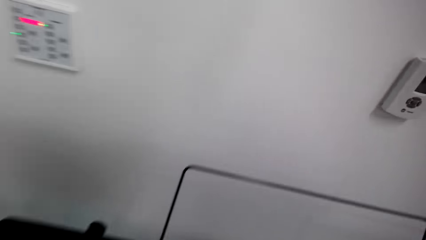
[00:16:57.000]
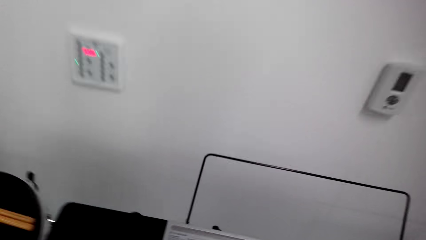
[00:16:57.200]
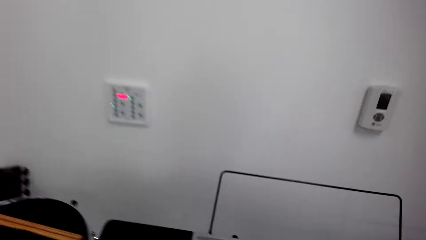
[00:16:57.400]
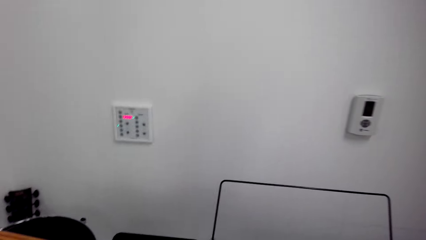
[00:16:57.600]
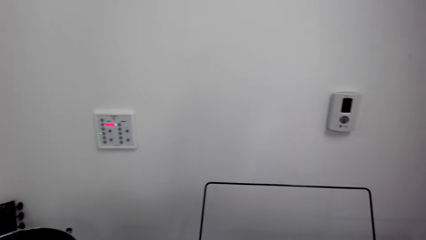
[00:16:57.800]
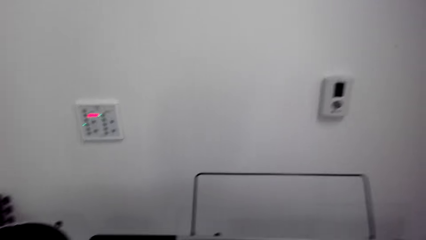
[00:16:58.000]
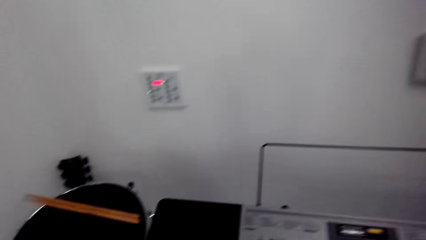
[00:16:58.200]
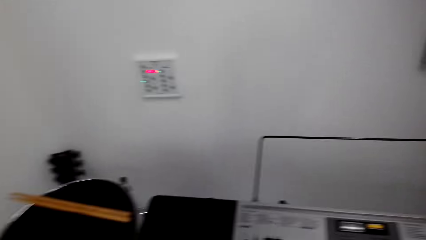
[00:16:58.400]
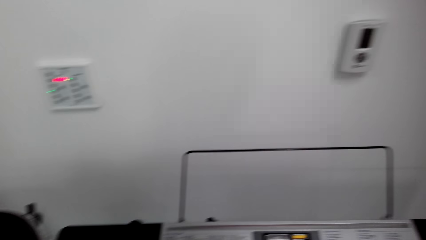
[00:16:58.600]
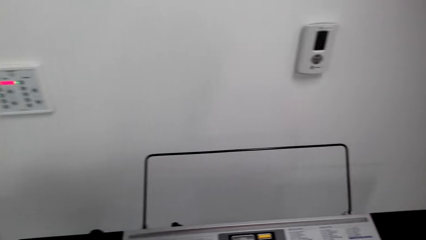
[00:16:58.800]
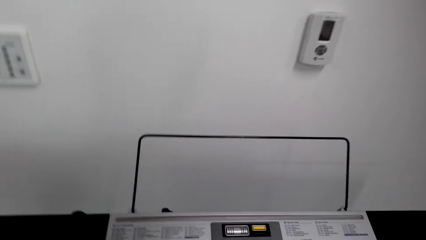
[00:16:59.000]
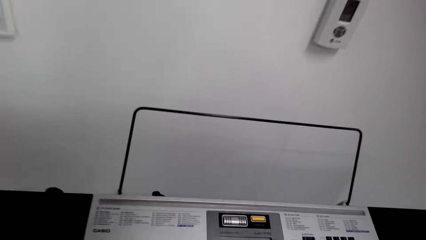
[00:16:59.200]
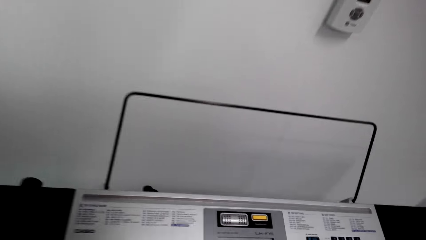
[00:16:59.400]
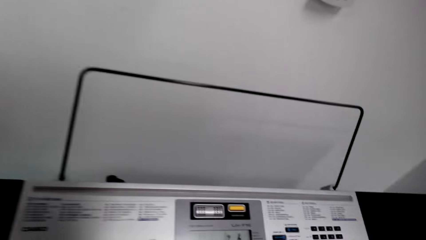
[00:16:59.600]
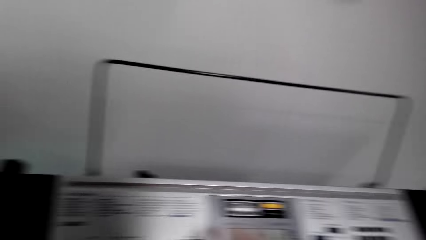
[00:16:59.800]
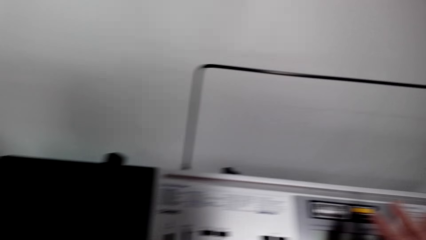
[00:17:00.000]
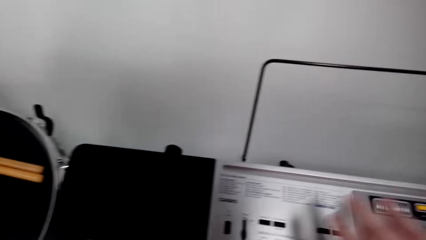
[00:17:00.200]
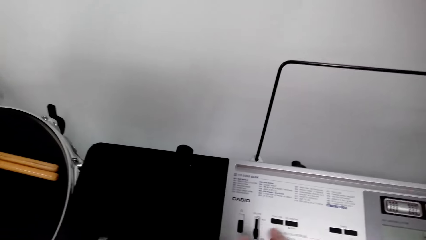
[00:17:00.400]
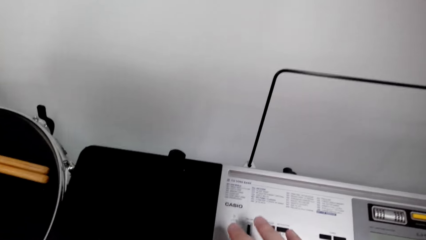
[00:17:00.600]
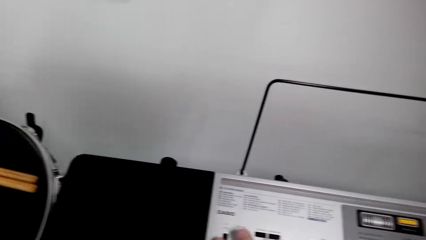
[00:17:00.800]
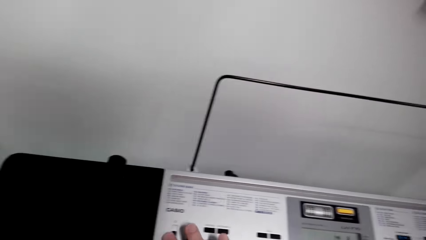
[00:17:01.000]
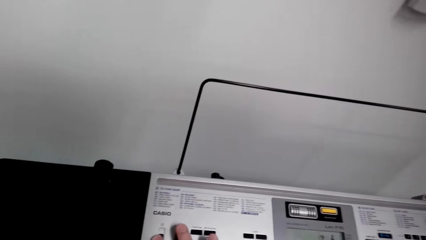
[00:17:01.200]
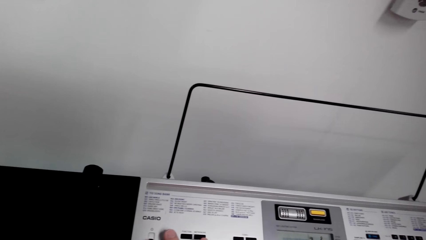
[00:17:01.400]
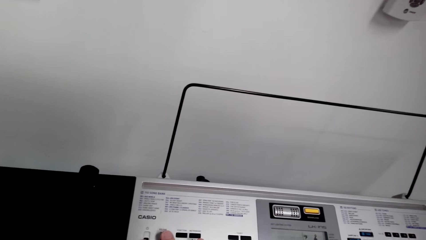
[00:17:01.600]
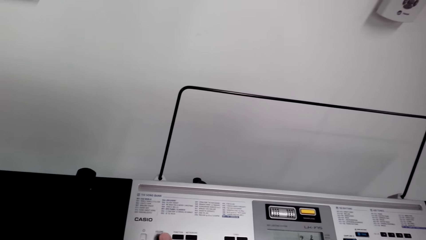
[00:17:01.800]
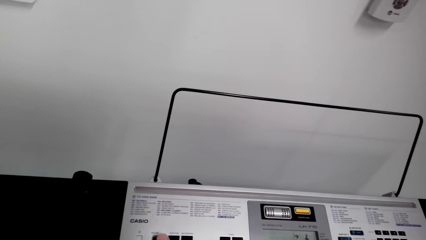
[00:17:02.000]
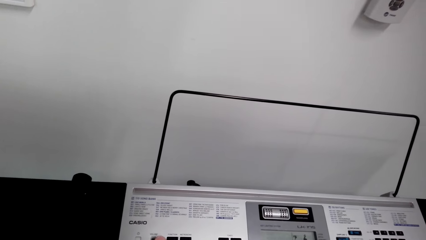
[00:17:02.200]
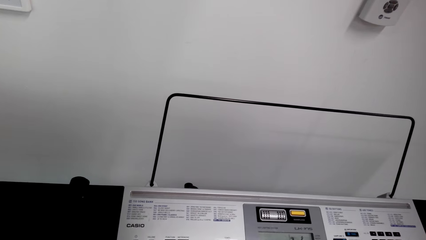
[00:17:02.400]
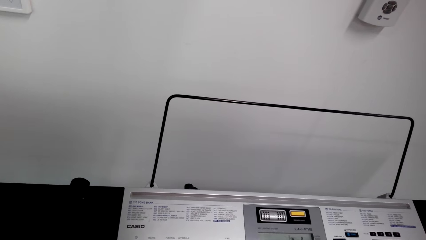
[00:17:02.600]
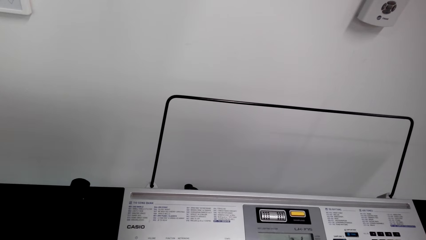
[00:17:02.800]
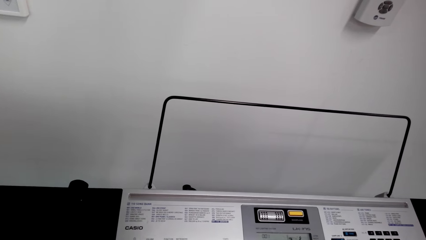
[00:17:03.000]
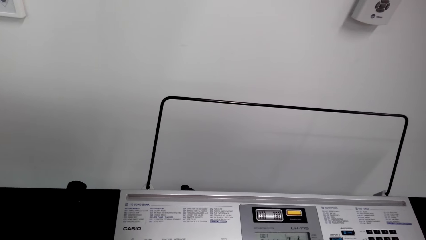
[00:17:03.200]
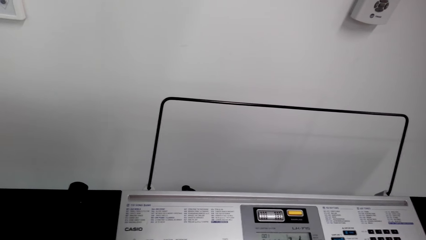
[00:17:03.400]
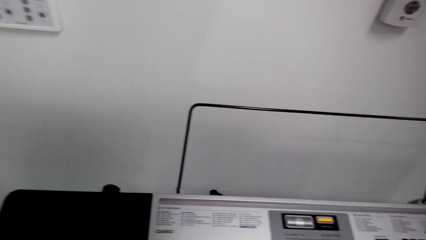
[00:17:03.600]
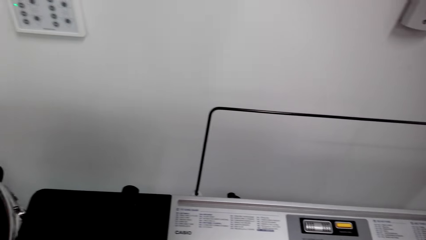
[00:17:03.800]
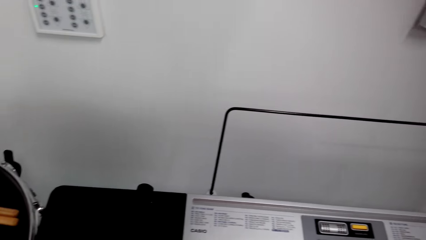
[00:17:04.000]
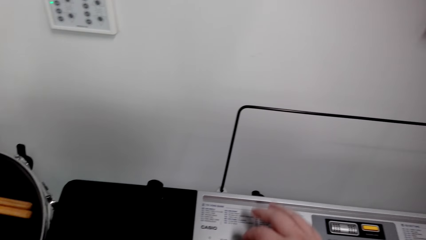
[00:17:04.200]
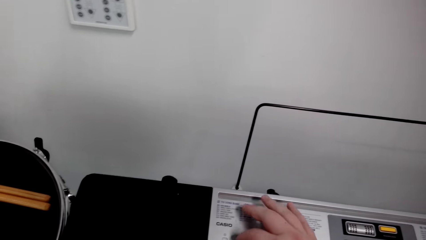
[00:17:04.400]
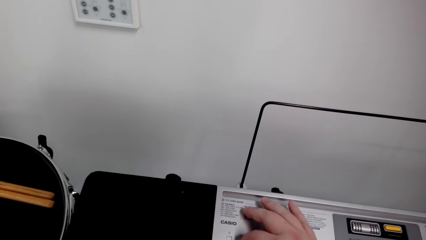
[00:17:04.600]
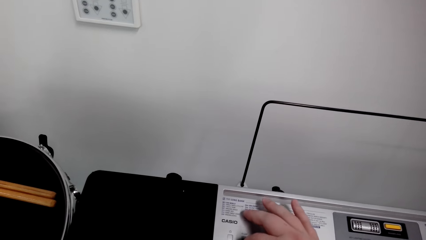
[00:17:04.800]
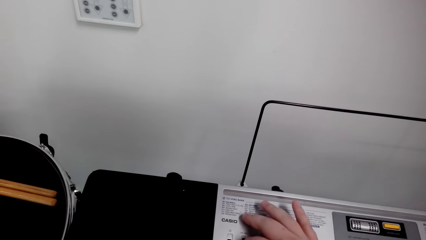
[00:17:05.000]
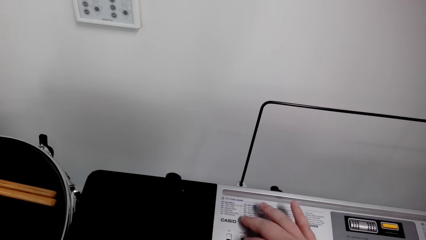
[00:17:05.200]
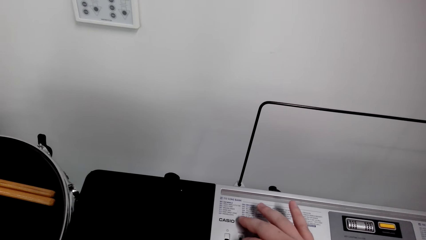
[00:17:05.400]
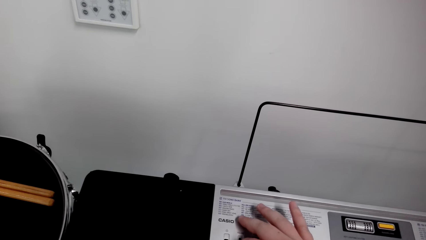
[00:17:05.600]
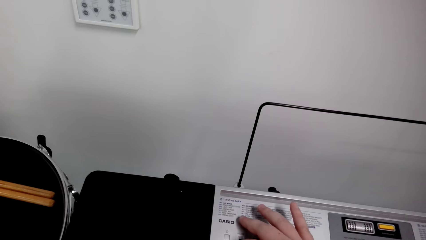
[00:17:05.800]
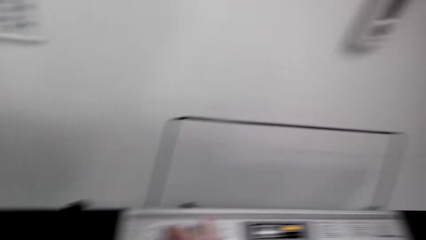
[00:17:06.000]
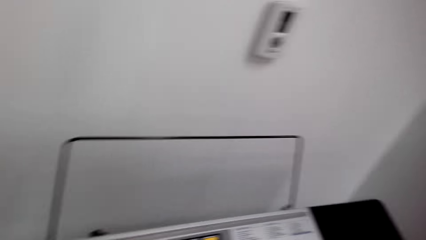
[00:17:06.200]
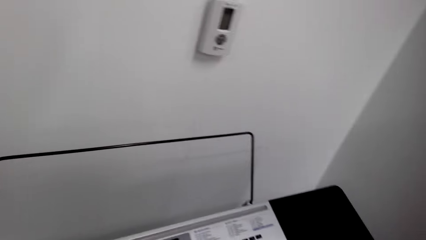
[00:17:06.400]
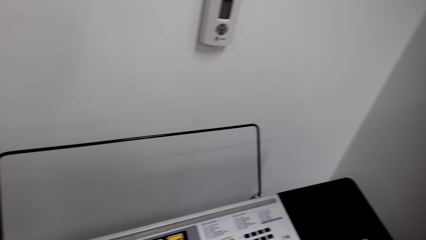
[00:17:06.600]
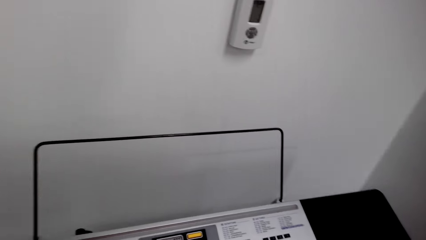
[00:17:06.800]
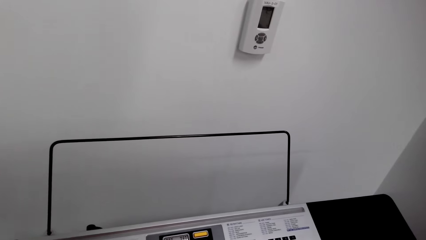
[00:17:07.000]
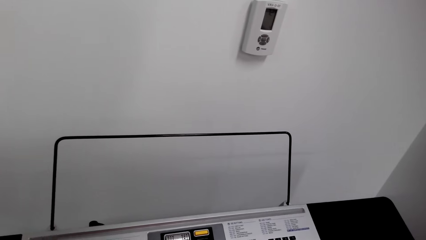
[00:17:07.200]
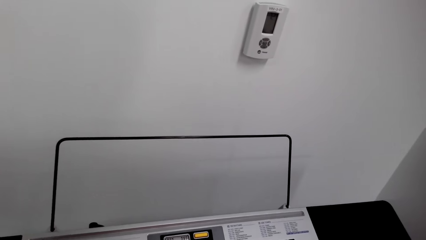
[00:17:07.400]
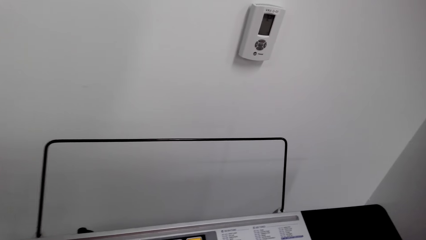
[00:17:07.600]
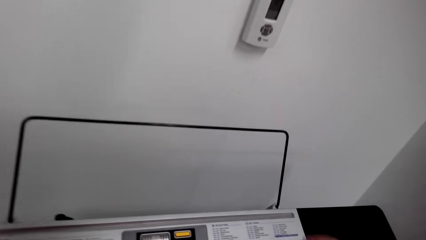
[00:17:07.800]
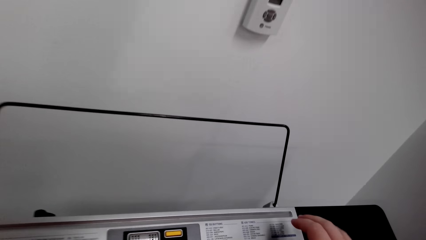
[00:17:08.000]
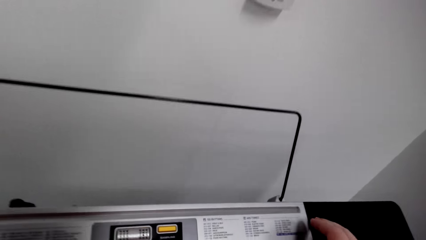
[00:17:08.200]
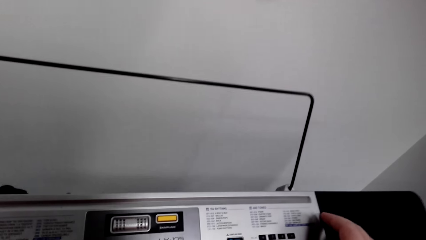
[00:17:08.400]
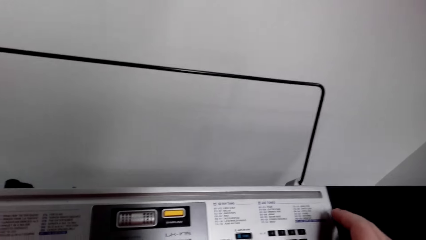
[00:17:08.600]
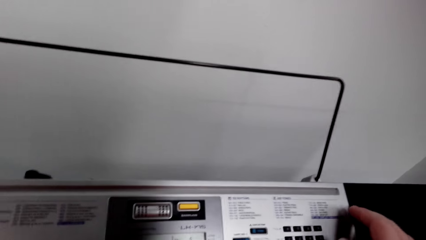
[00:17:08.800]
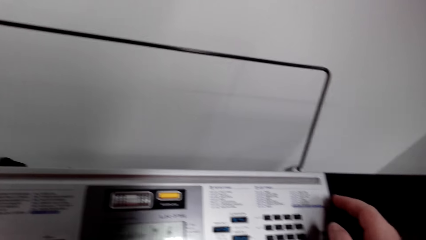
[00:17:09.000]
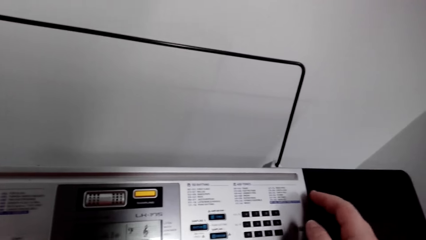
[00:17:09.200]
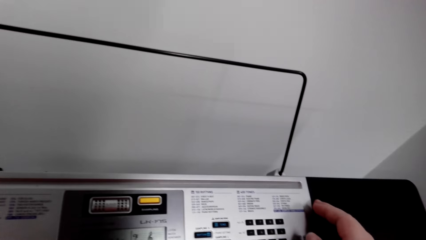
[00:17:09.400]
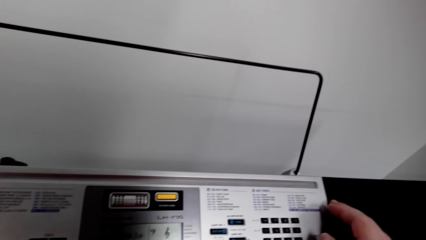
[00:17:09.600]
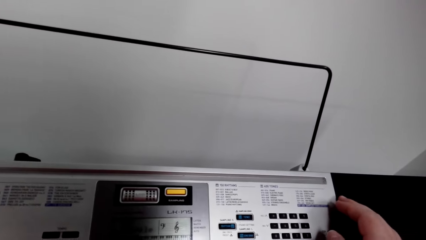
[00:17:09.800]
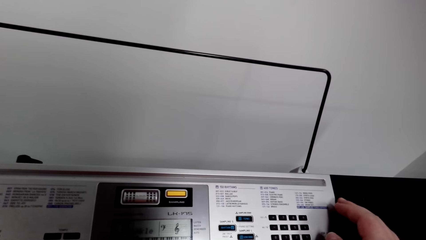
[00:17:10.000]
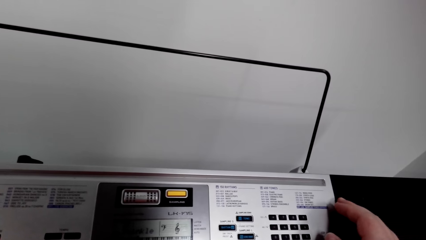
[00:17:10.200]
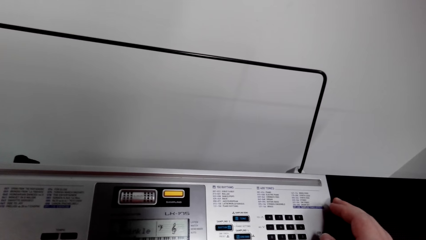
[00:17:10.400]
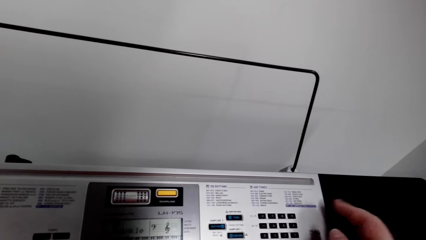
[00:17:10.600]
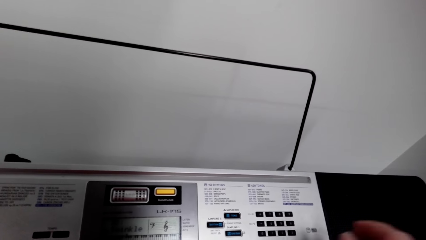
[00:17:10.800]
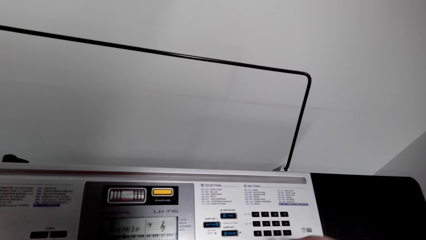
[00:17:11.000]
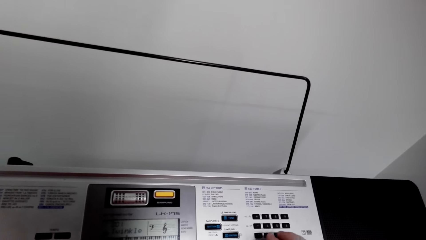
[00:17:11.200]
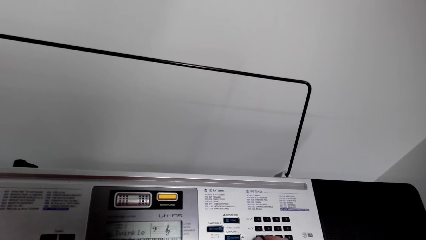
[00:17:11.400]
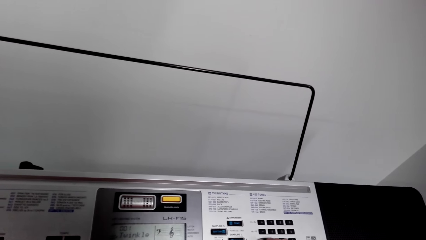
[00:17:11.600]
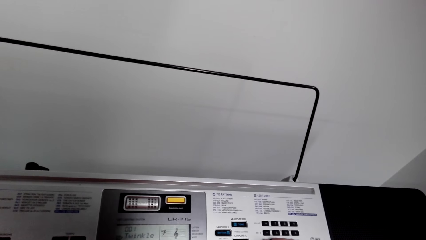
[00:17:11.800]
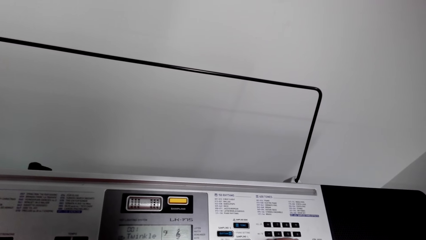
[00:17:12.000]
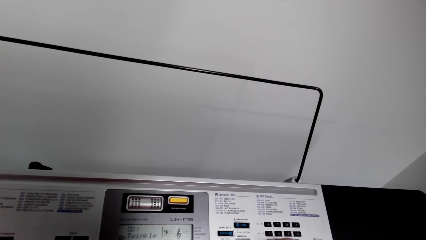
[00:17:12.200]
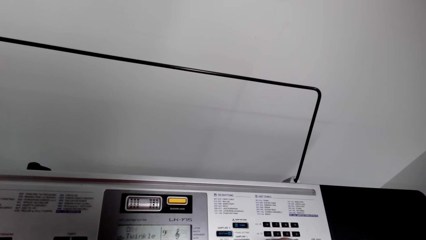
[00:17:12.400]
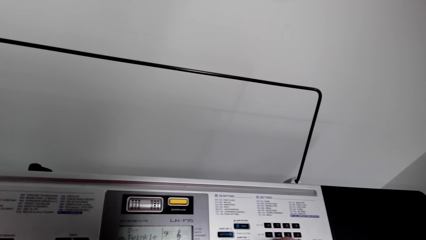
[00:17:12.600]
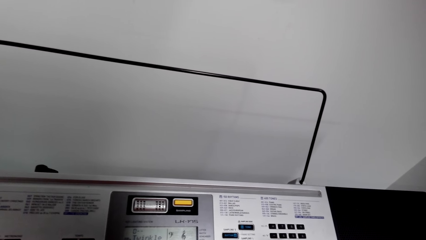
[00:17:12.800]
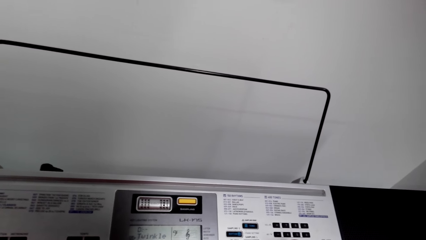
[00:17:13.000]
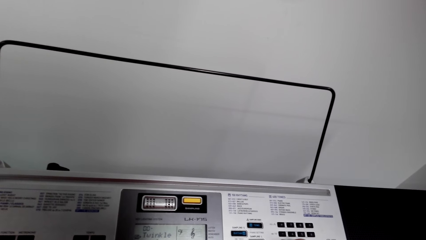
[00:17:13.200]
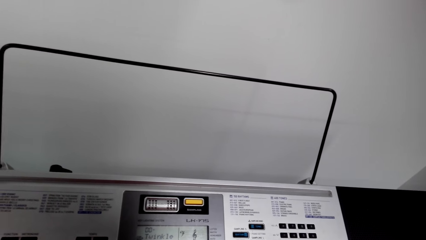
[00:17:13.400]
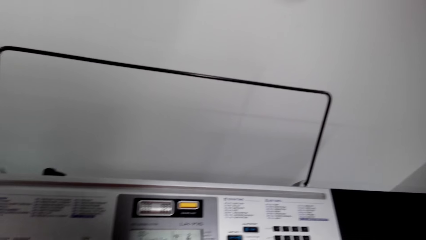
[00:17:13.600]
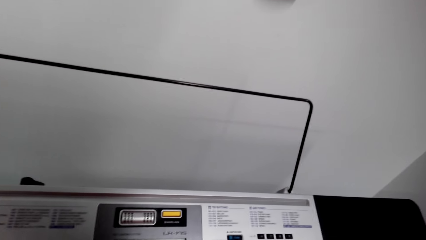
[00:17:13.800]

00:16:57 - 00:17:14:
The camera wearer sits near the piano. They press keys on the keyboard. They press keys on the keyboard again. They look around. They play the piano. They press keys on the keyboard.
